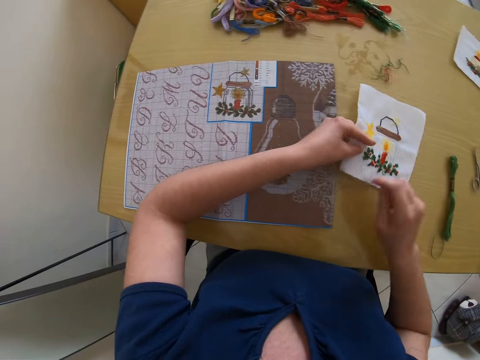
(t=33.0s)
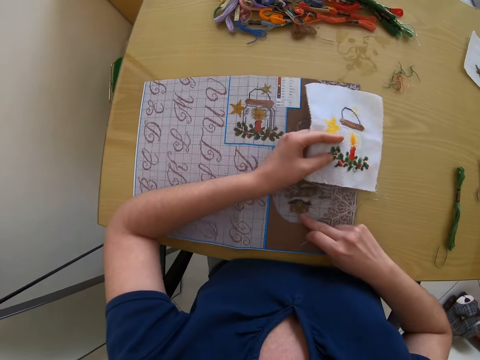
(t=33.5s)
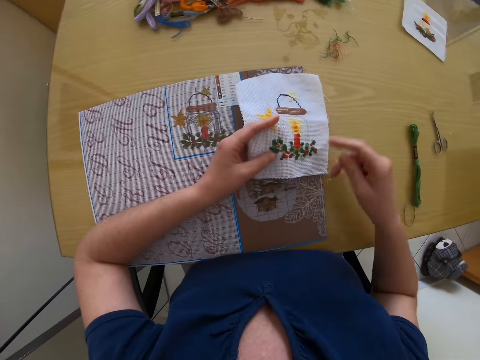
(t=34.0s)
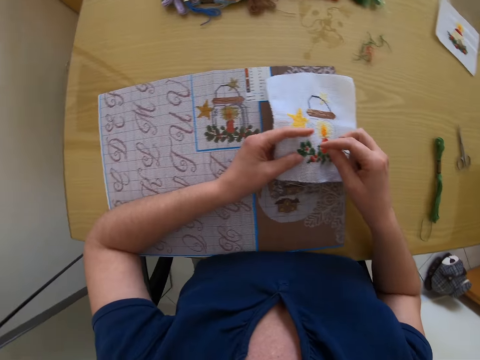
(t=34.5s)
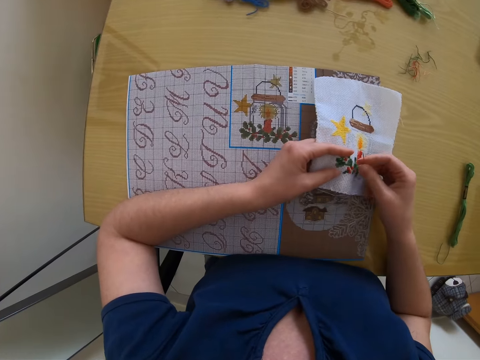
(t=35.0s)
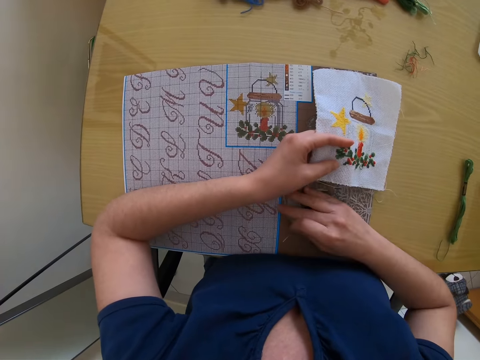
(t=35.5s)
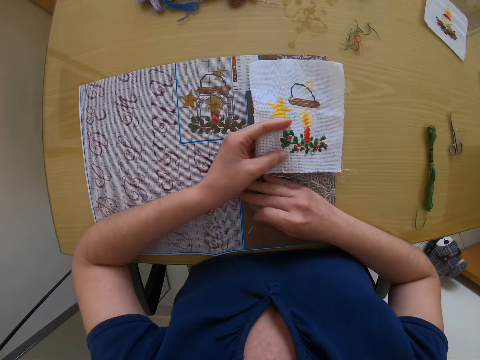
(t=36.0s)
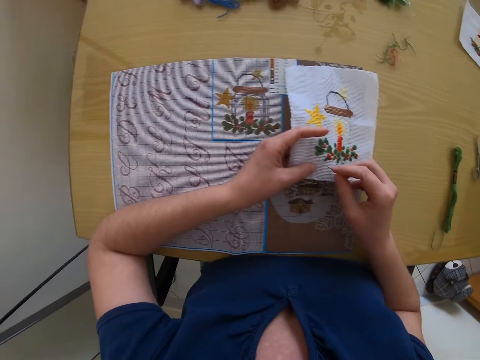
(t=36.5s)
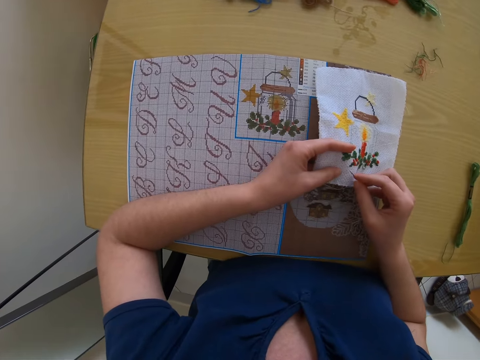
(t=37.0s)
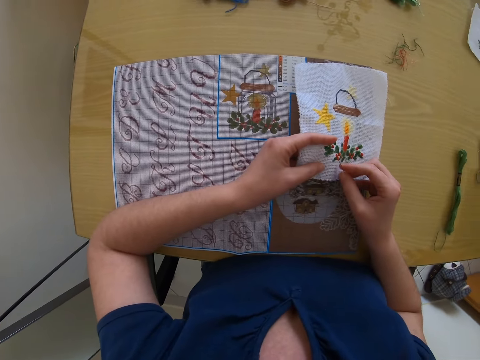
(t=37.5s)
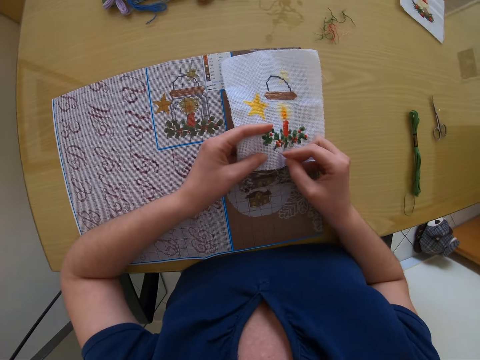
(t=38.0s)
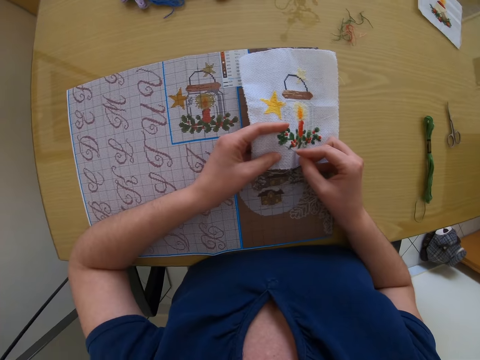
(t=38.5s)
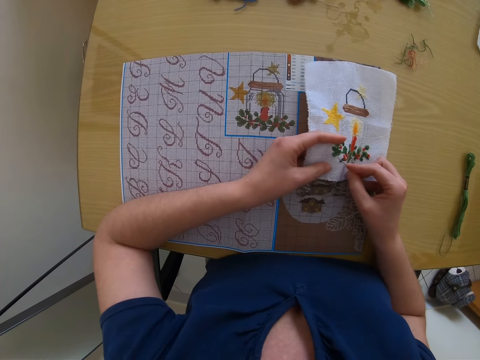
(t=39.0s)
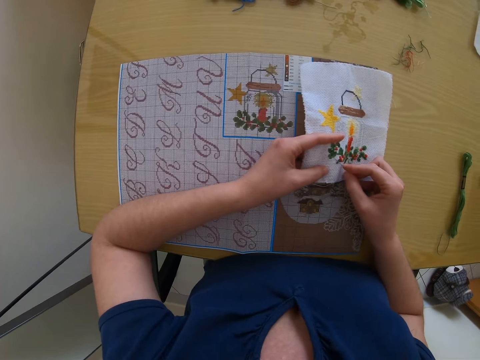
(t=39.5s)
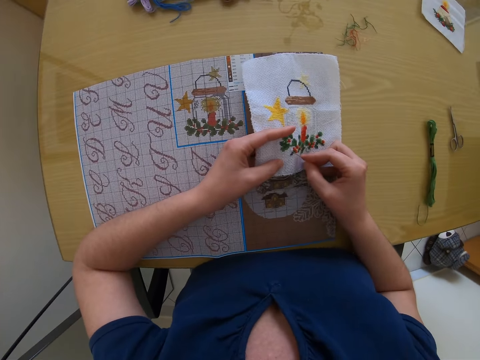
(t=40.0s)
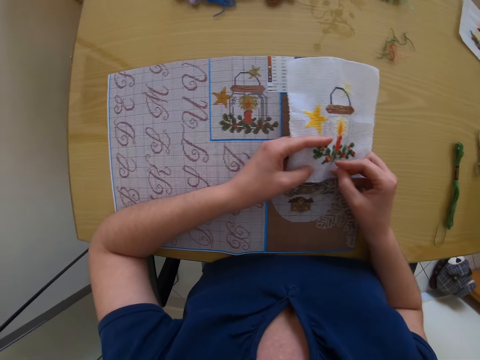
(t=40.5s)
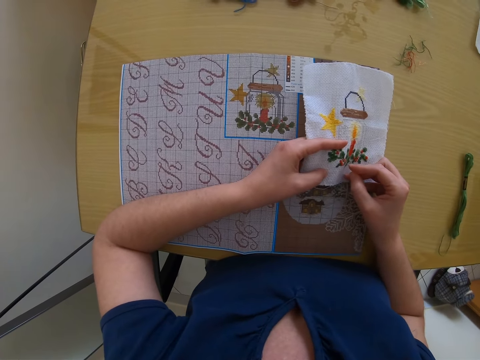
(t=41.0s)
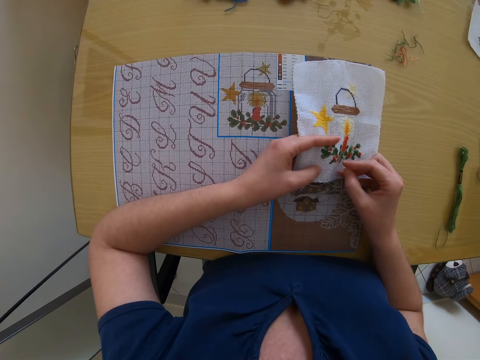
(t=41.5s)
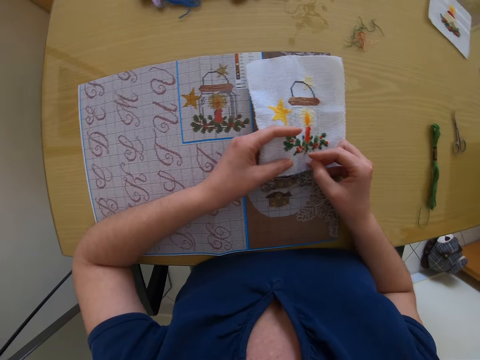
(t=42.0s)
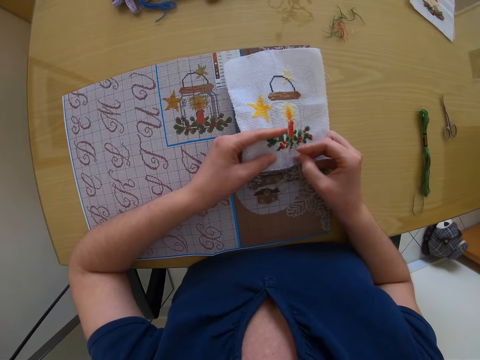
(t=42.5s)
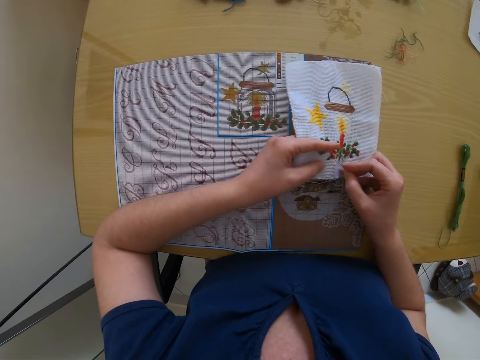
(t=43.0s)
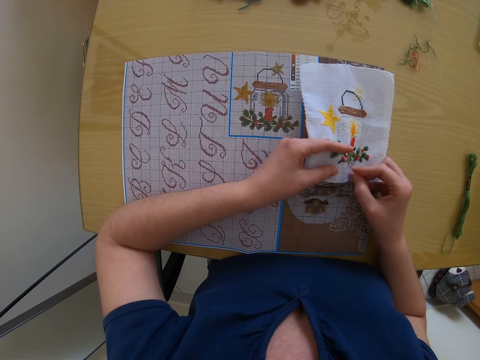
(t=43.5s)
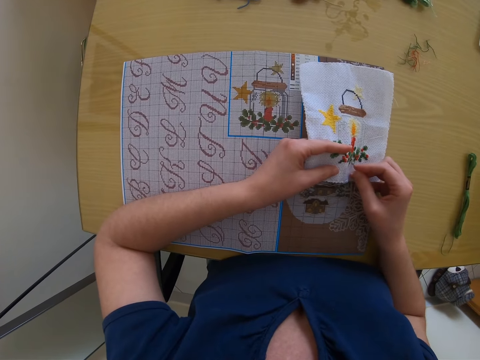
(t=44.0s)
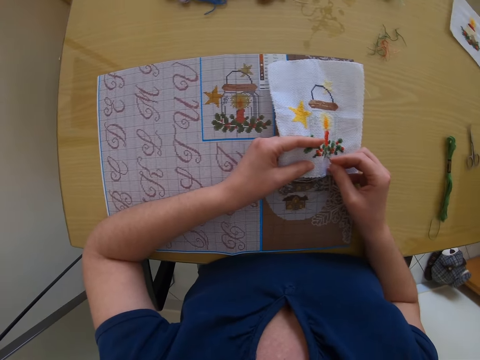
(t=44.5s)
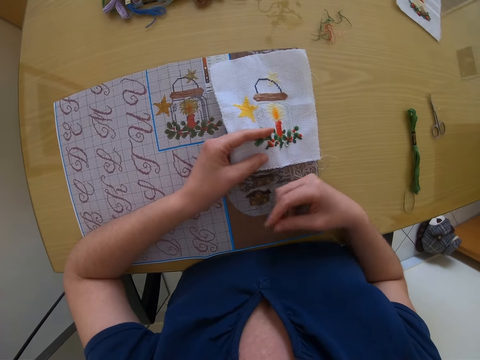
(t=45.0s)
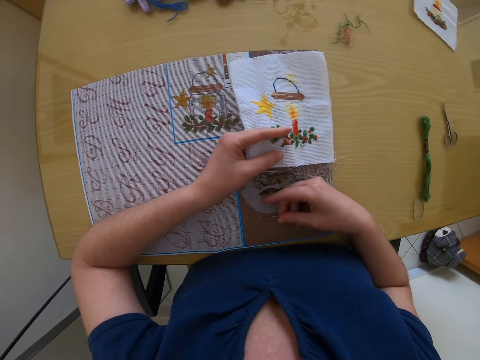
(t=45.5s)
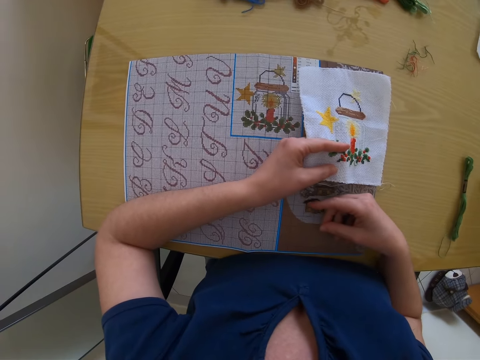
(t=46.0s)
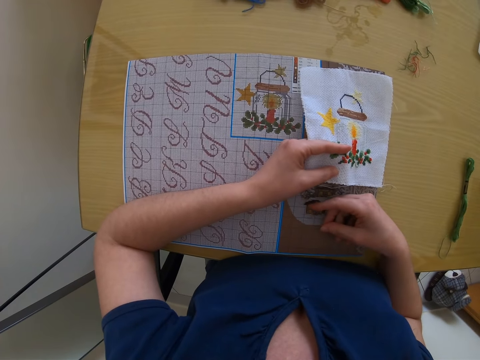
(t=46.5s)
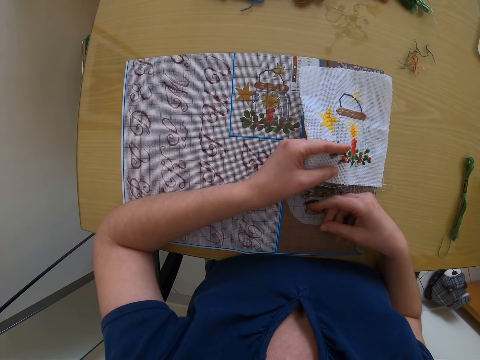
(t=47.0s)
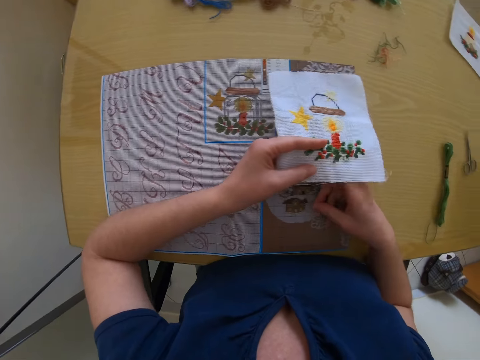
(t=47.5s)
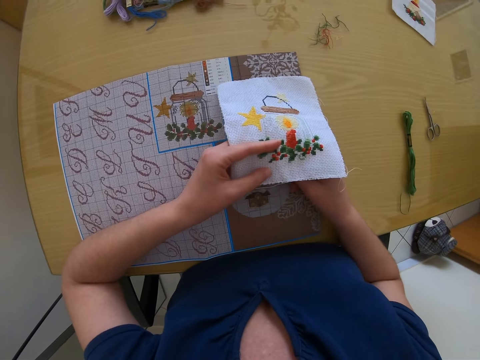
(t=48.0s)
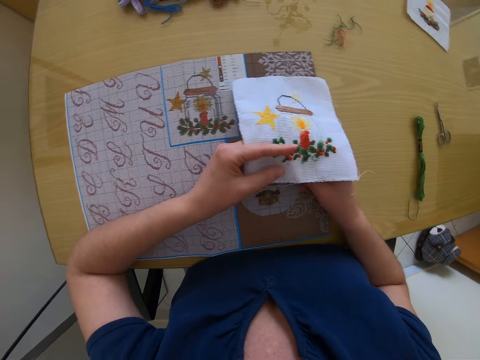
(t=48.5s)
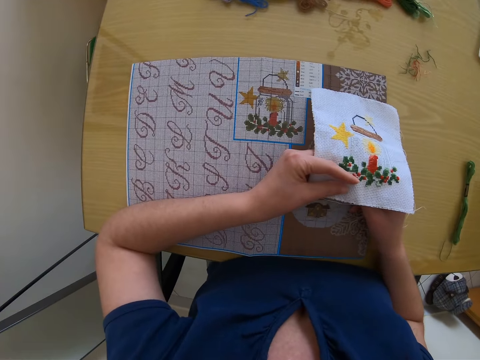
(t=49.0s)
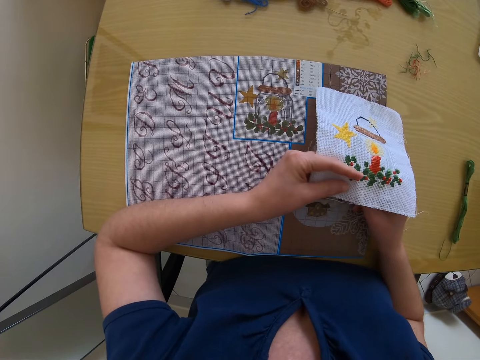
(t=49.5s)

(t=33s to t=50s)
The camera wearer takes a muslin or cloth from the table with her left hand. She adjusts a sample embroidery on the table with her right hand. She pulls a mat on the table. She sews the cloth. She compares with the clothing.

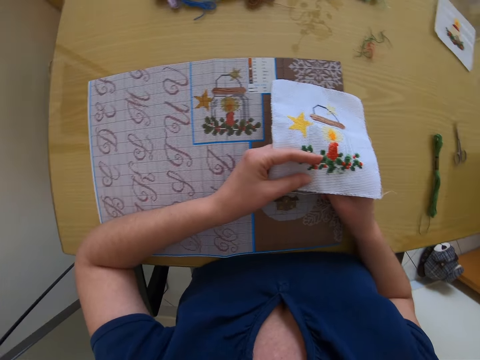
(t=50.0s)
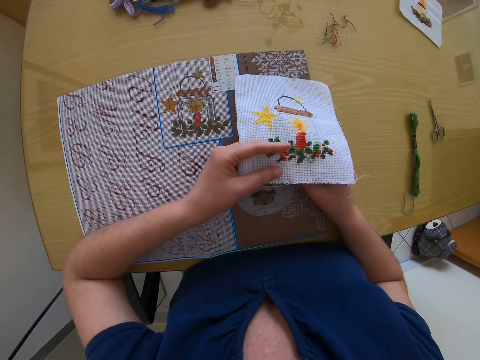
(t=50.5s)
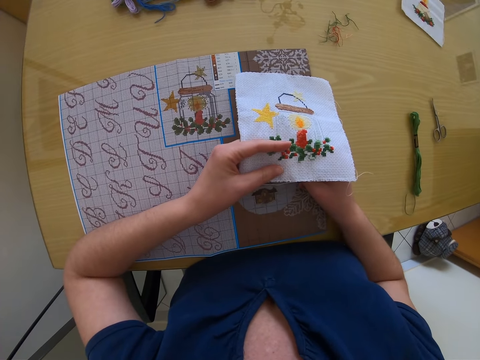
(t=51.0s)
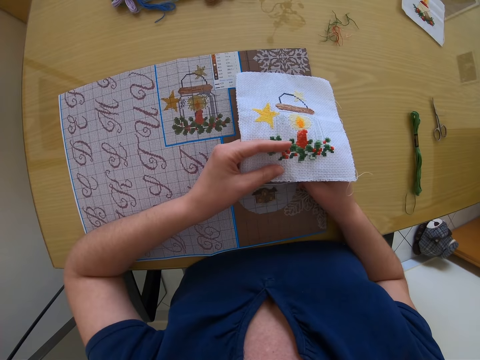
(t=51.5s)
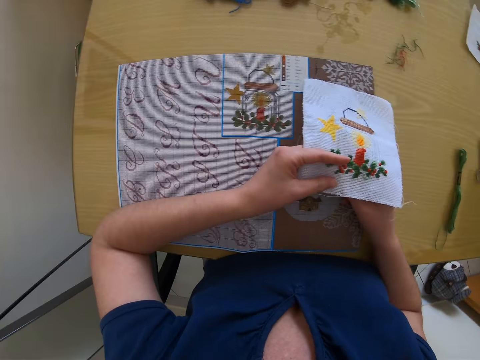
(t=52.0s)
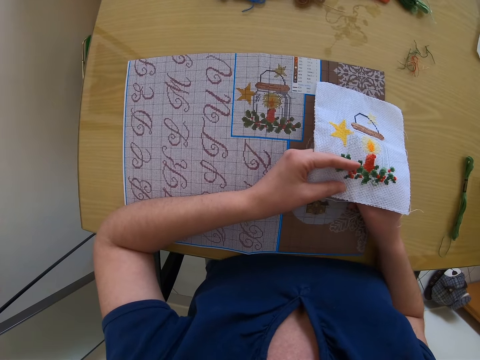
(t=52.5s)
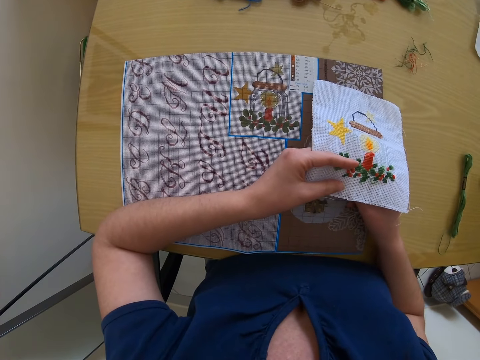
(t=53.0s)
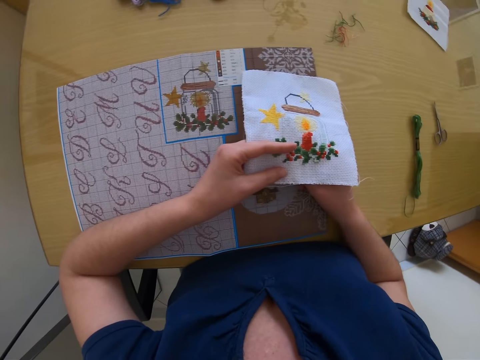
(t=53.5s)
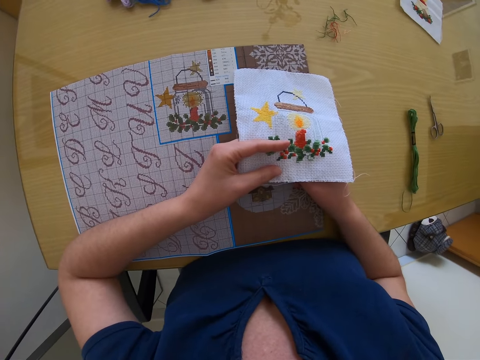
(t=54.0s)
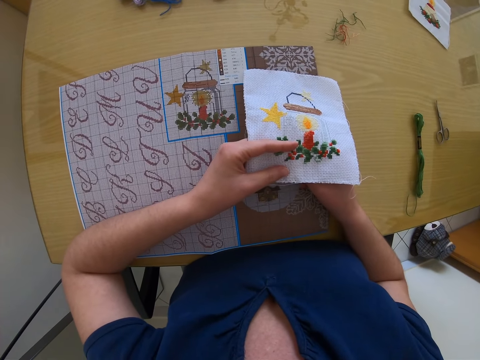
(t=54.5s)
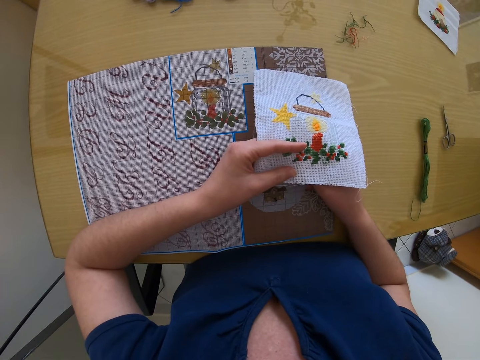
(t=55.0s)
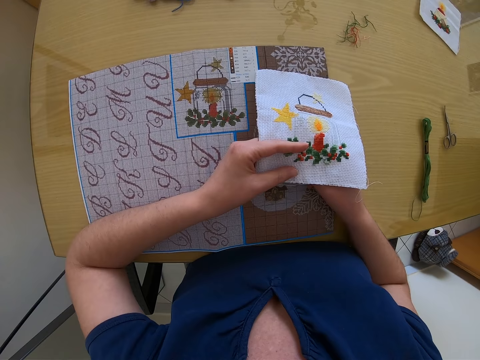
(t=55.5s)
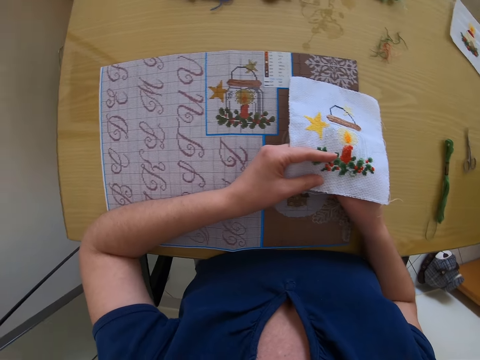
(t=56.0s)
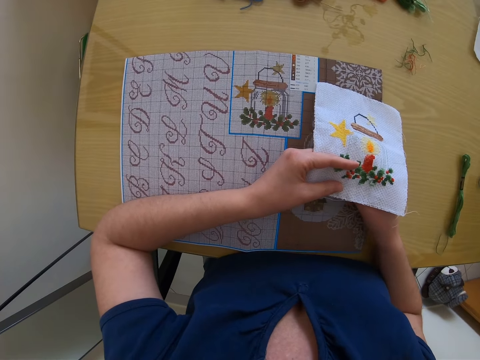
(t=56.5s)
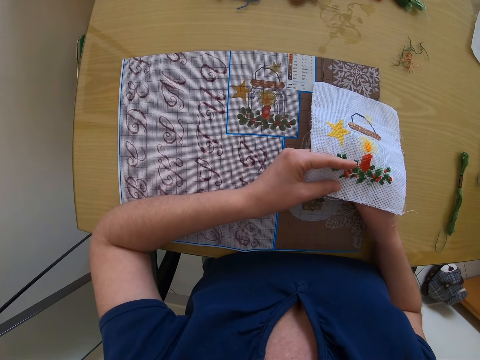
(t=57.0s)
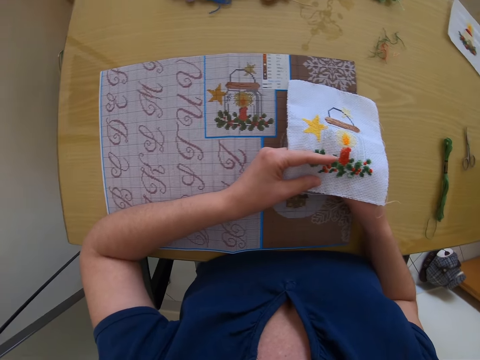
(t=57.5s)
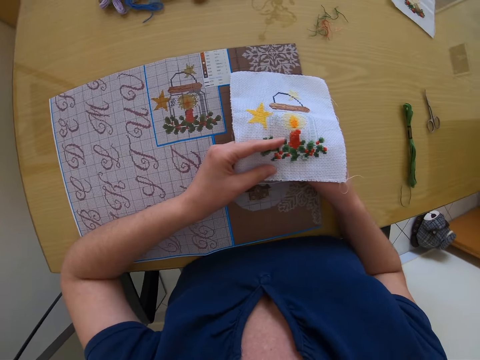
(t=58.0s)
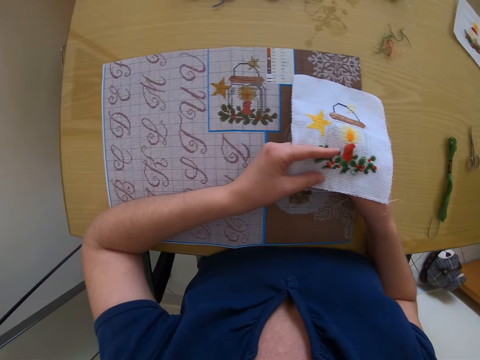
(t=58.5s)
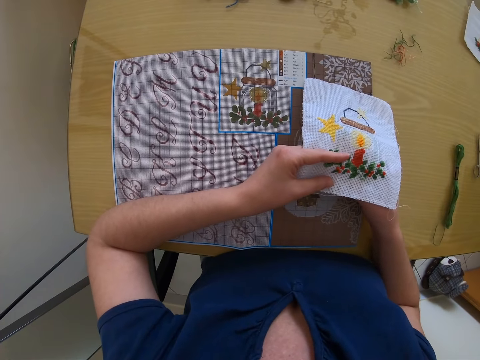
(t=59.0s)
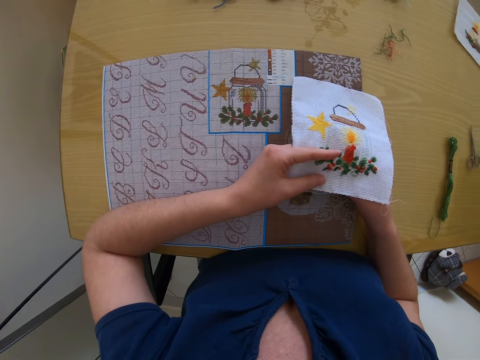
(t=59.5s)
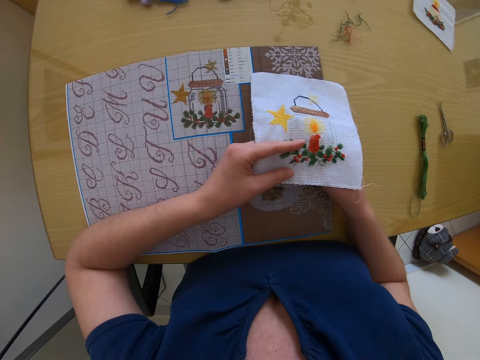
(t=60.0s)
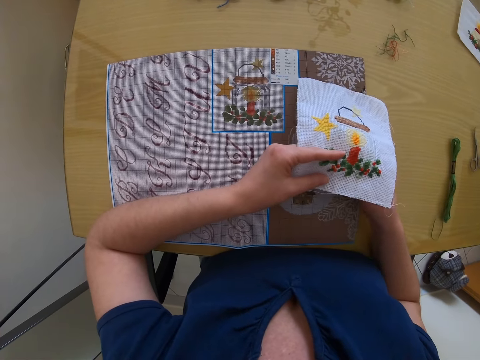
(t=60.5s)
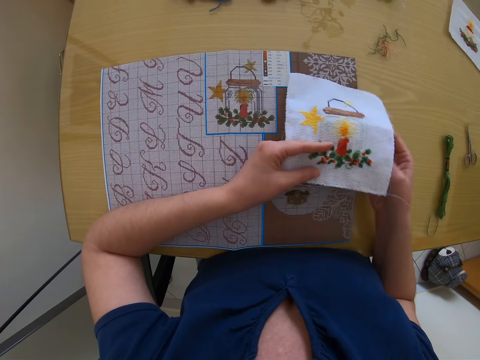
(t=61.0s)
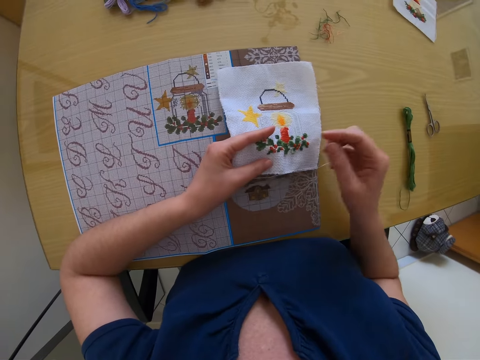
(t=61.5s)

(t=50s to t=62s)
The camera wearer sews on the muslin with the needle in her right hand.
